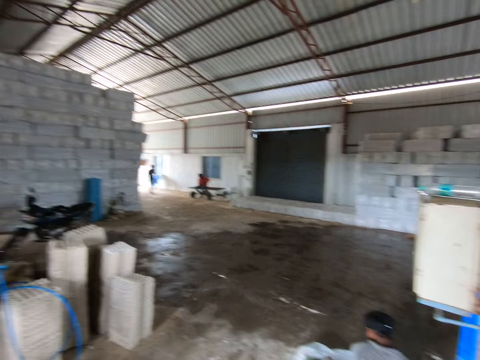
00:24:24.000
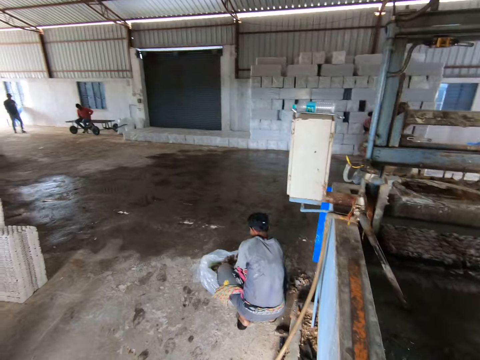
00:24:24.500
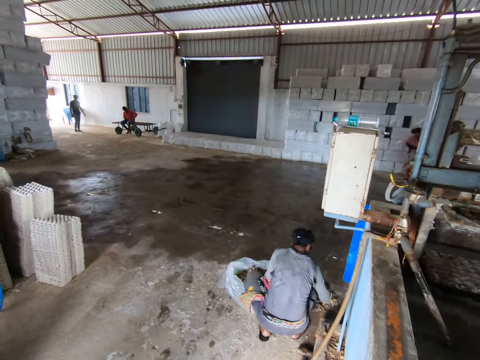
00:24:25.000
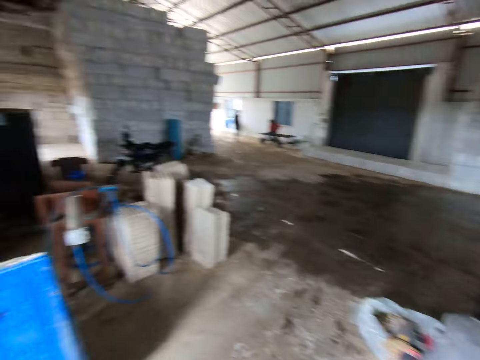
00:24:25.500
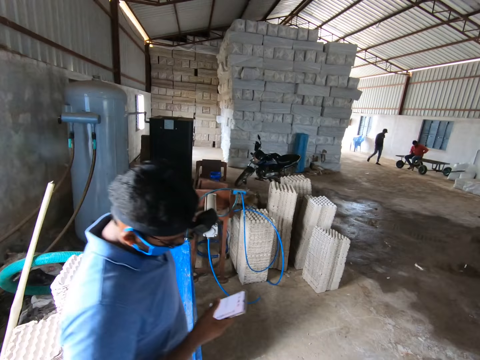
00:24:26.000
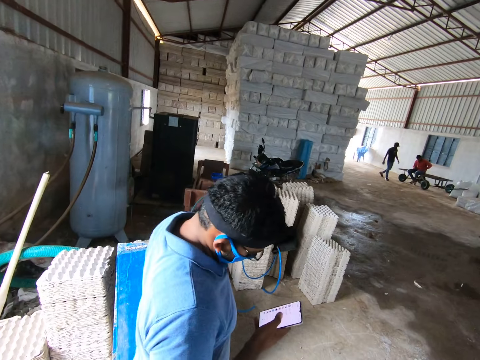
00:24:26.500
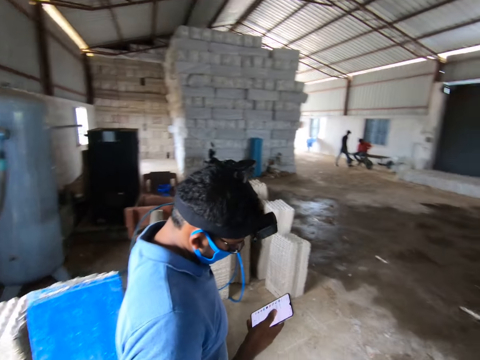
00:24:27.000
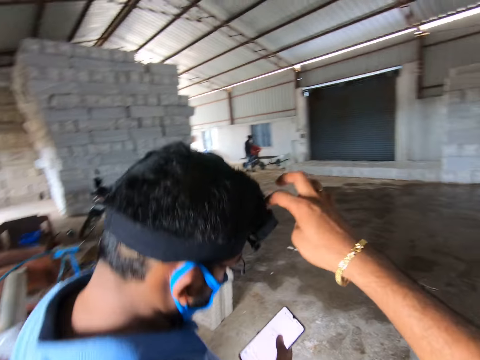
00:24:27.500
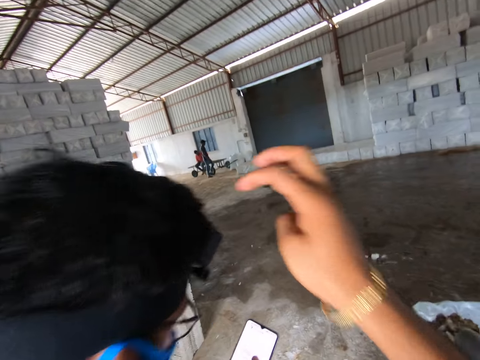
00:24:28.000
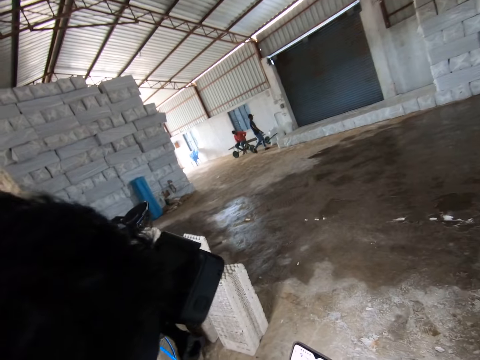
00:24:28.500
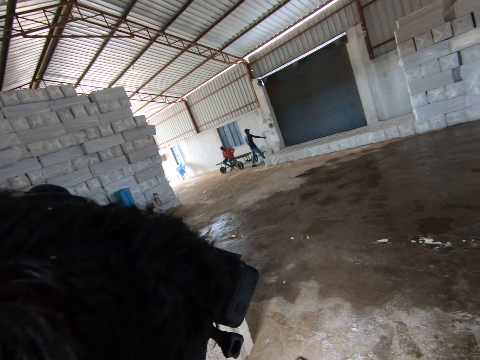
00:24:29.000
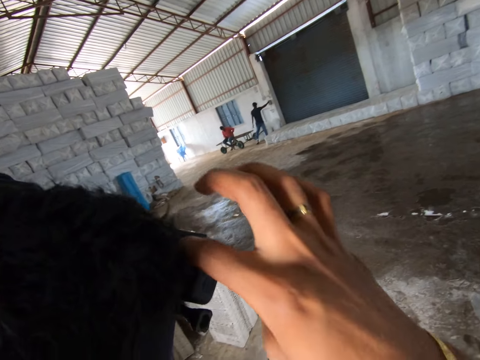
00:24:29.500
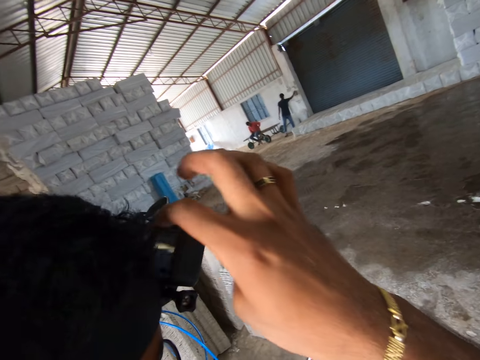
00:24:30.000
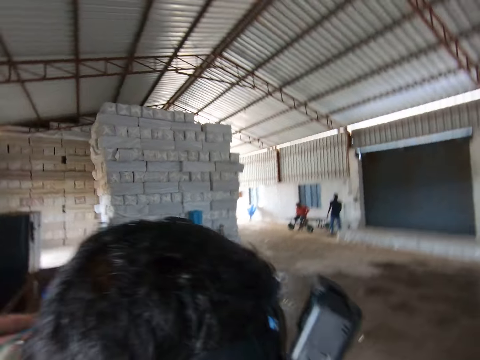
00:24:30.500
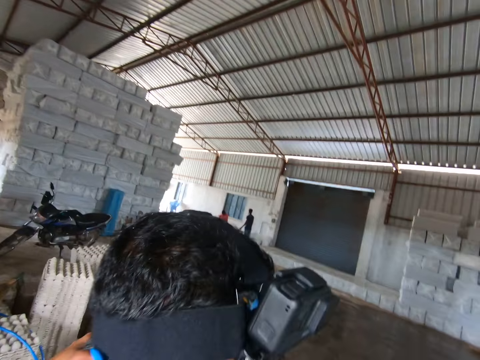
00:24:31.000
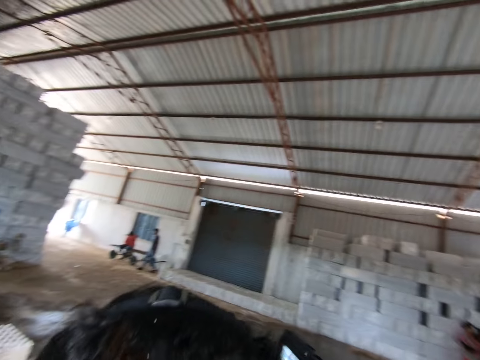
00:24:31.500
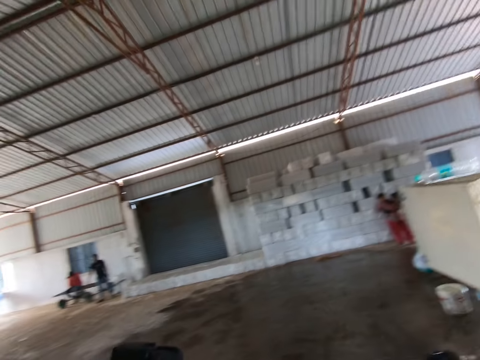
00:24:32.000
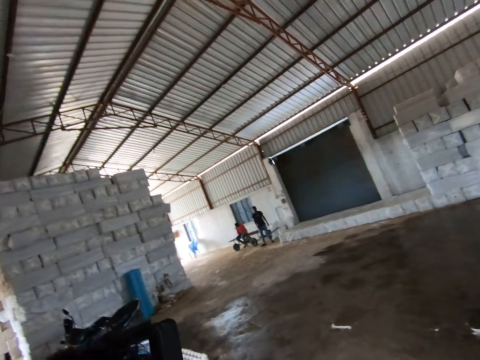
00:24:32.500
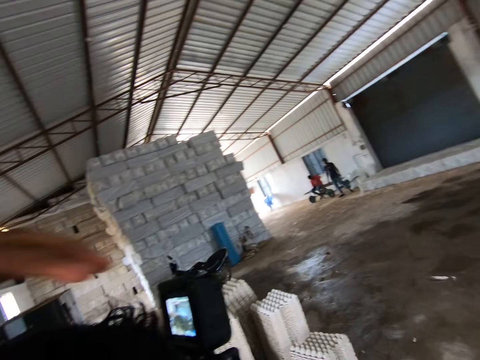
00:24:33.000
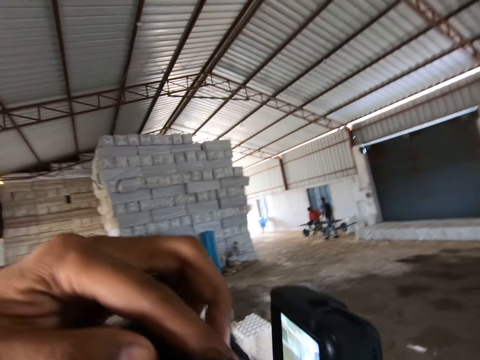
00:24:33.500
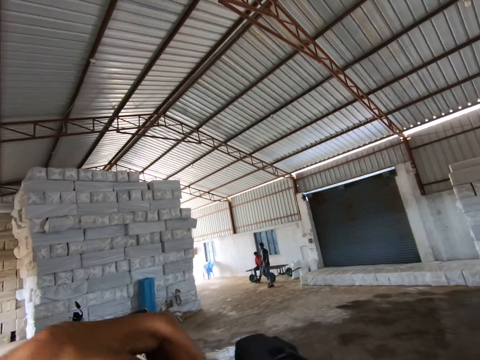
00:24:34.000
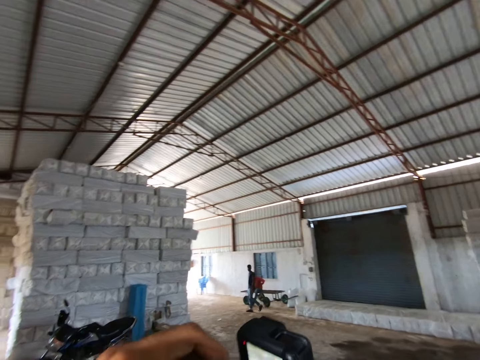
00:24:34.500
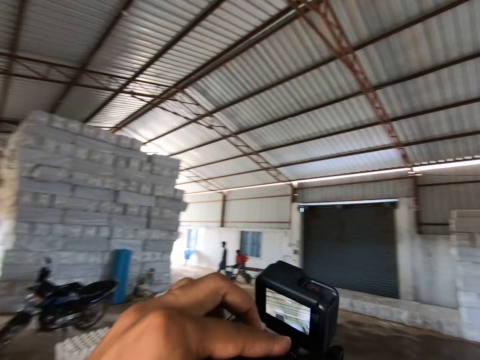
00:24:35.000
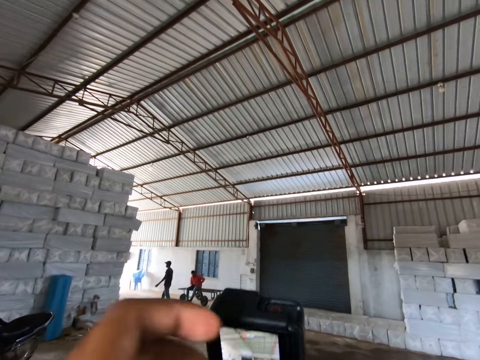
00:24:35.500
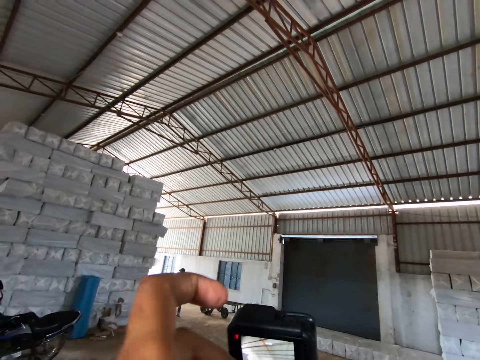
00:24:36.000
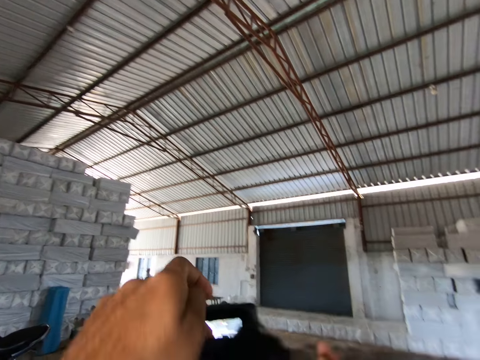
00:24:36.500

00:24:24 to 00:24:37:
The camera wearer looks around. A man operates the phone. The camera wearer touches the camera on the man's head. He moves his hand away and touches the camera. The man adjusts the camera. The camera wearer adjusts the man's camera.

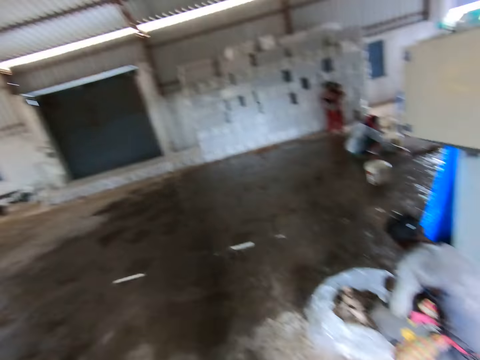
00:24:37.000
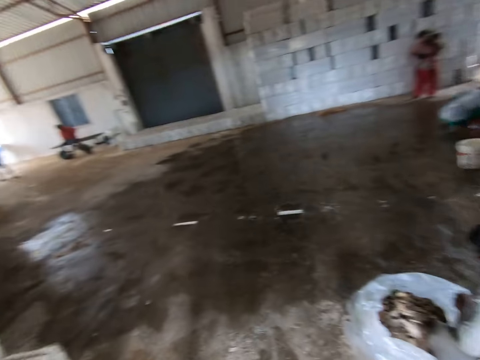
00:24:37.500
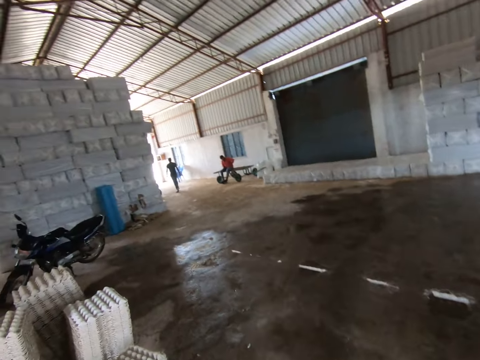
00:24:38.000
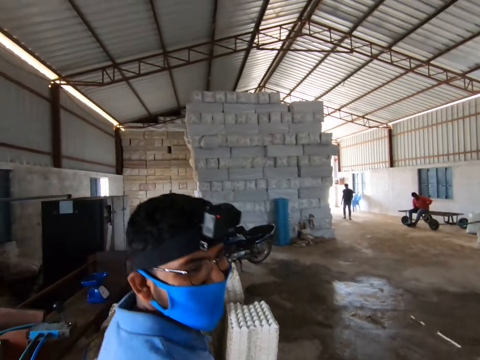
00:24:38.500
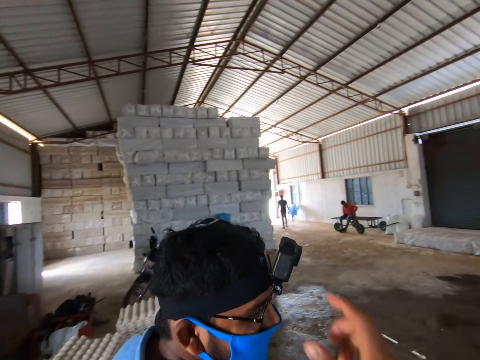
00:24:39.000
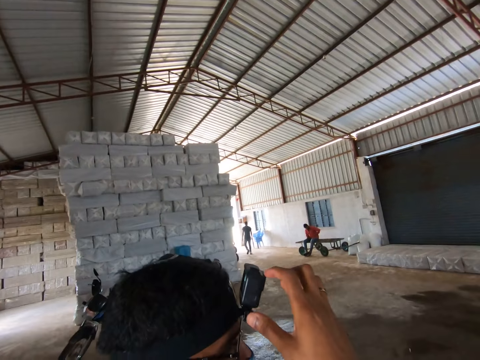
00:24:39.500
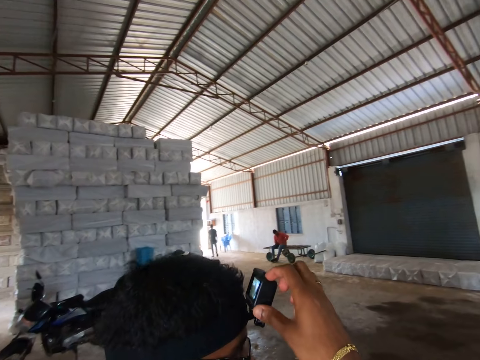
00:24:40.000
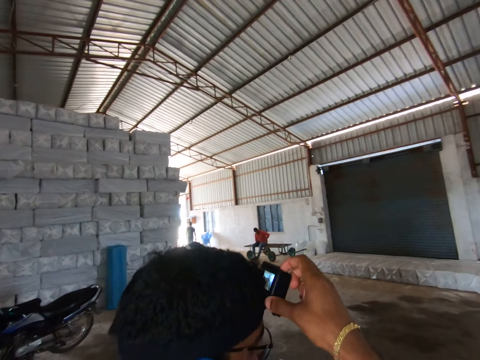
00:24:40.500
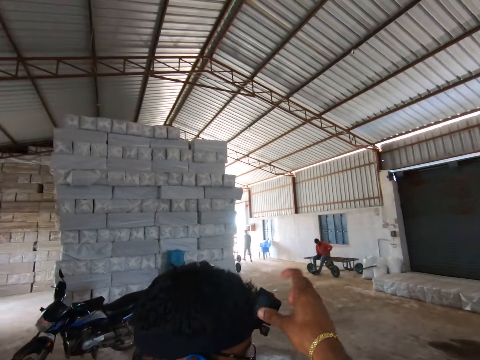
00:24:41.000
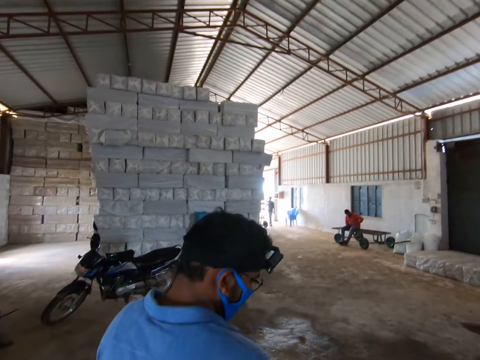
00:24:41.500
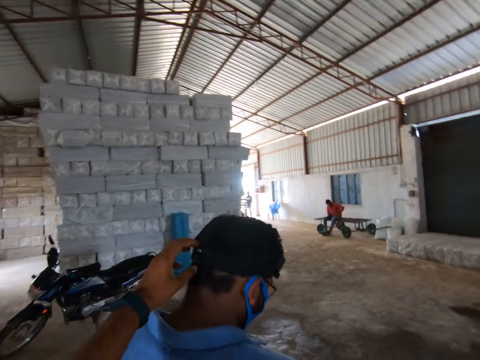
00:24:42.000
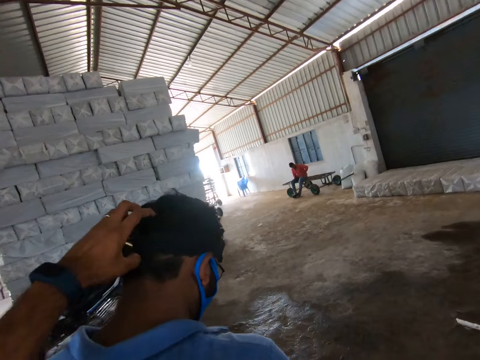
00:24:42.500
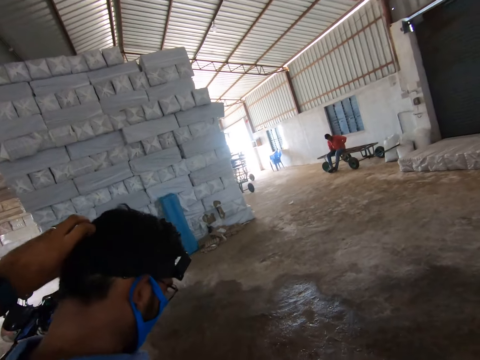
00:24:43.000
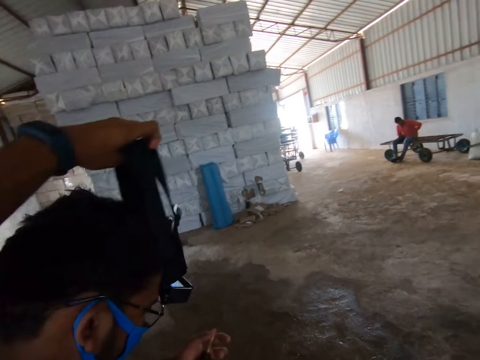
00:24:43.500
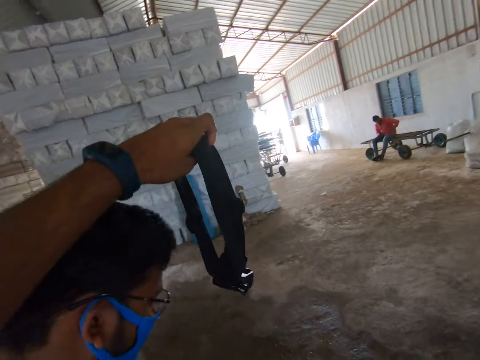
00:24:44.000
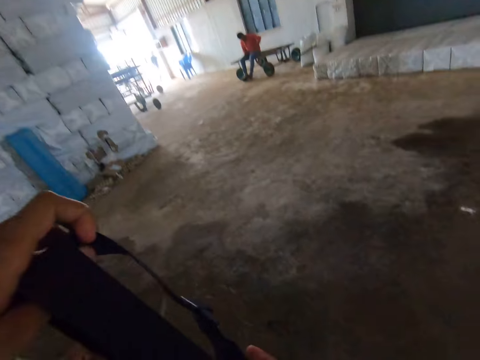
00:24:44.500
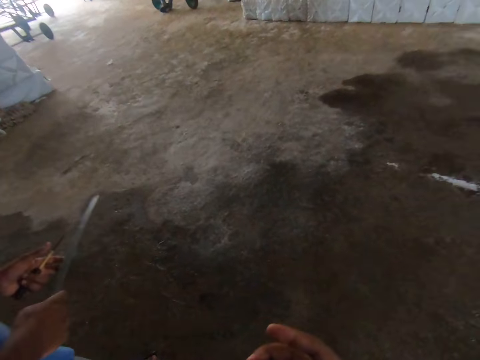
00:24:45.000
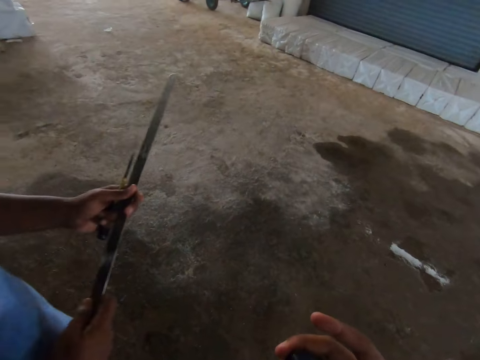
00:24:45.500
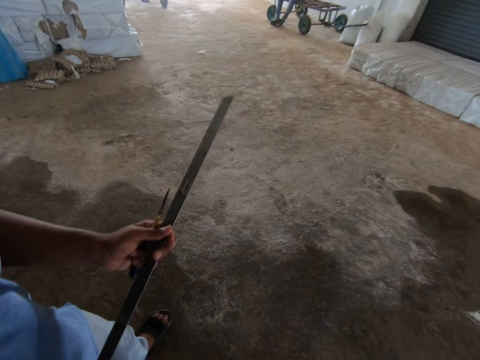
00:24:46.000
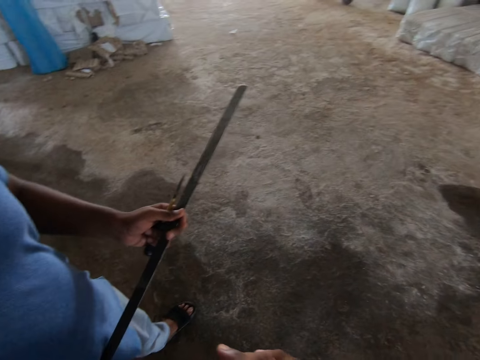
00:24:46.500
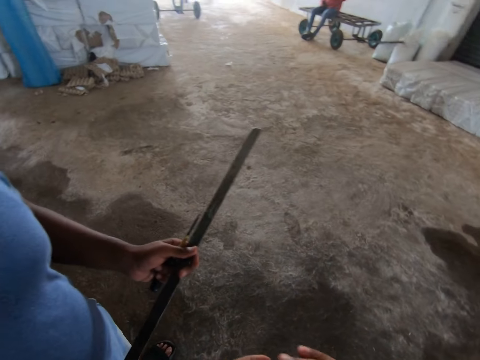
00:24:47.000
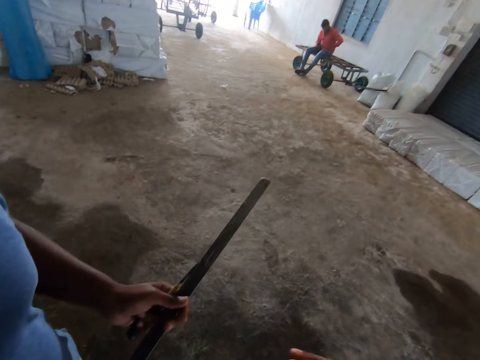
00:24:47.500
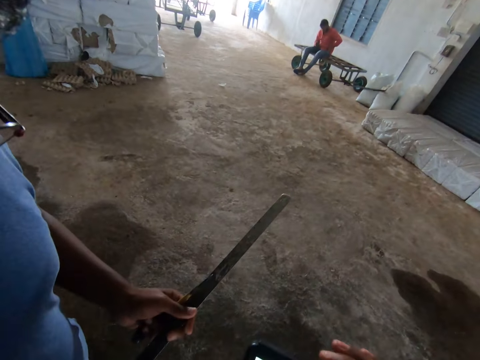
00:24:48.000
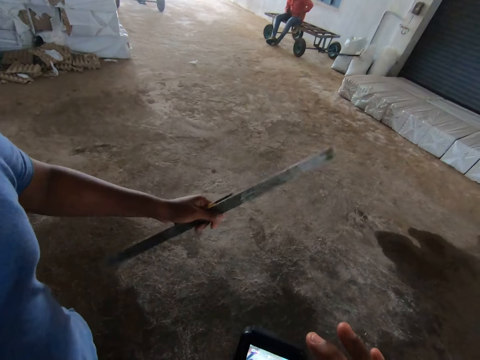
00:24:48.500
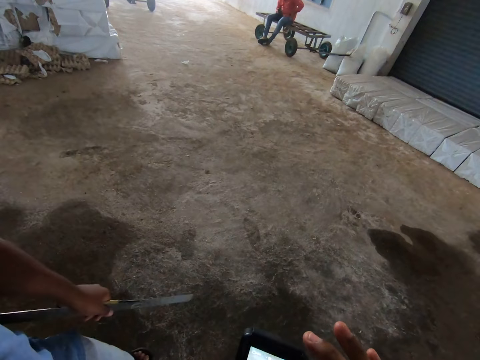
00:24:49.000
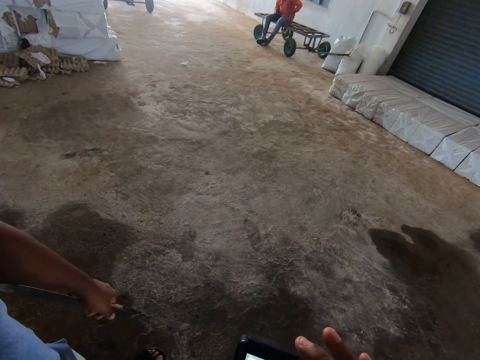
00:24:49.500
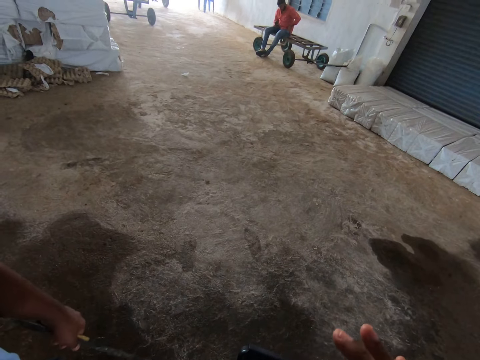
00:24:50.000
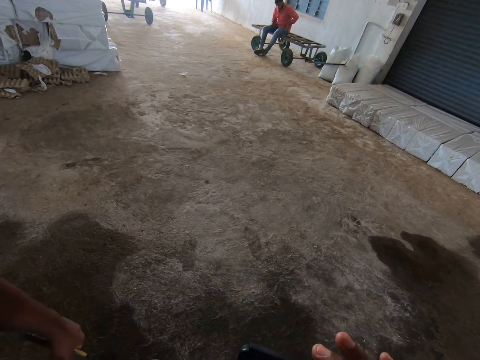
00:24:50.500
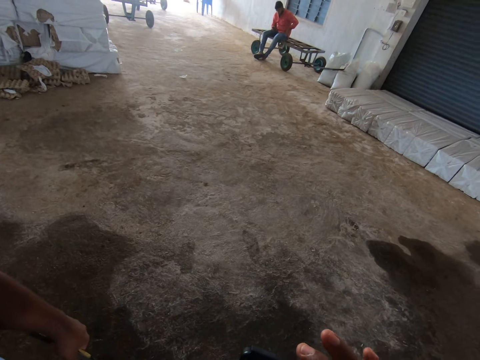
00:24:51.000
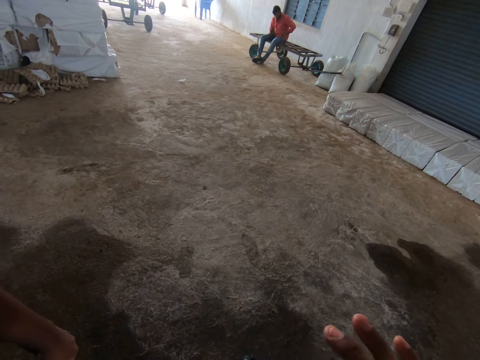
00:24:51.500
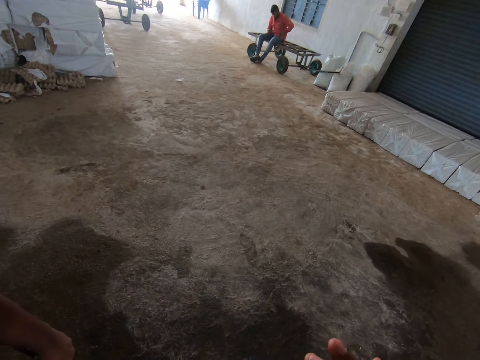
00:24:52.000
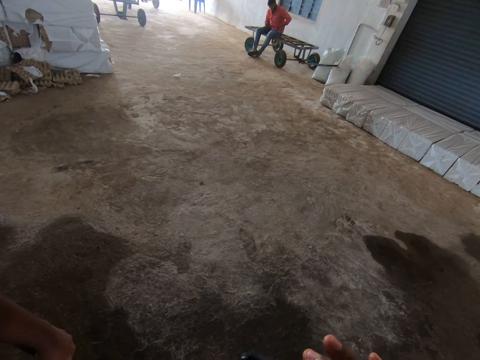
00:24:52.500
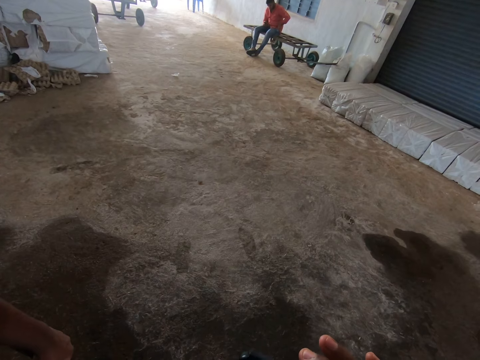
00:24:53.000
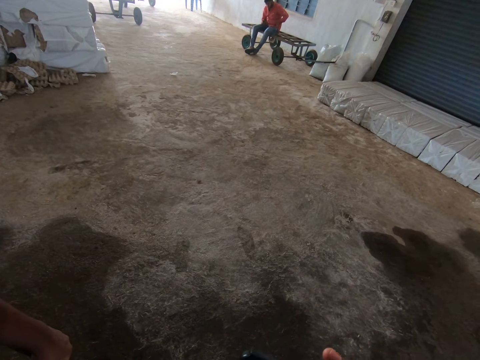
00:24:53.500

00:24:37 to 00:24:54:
The camera wearer looks around. They touch the camera on a man's head. They remove the camera from the man's head. The man moves a metal. The man holds the metal rod in his hand. The camera wearer operates the phone. They move a hand.
